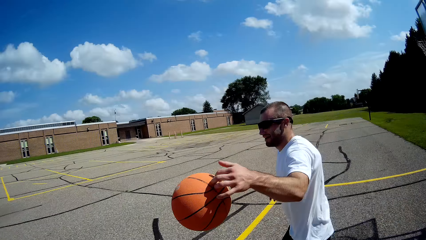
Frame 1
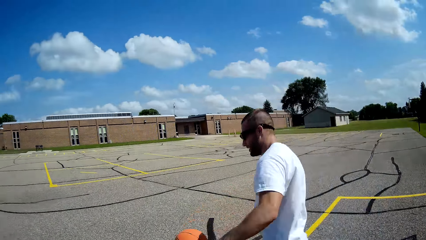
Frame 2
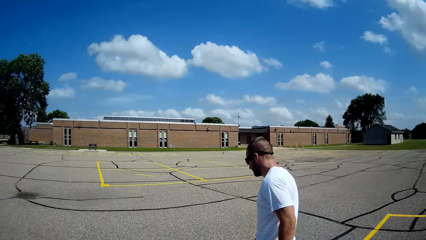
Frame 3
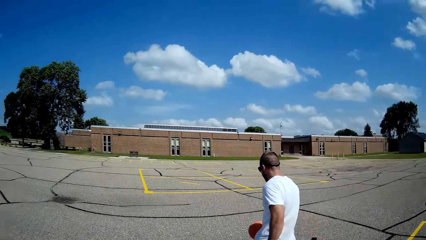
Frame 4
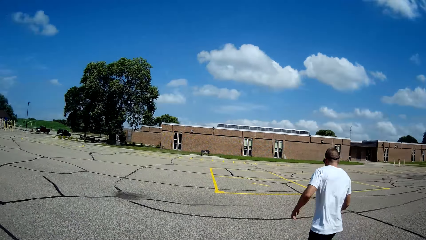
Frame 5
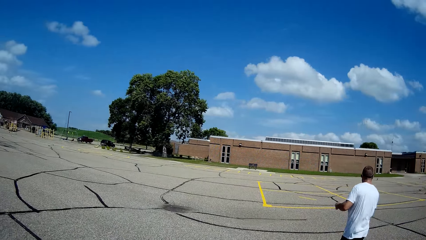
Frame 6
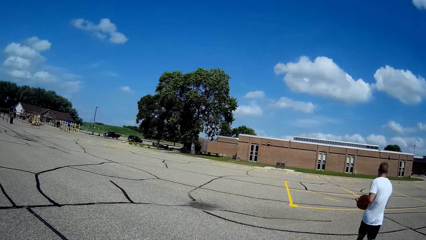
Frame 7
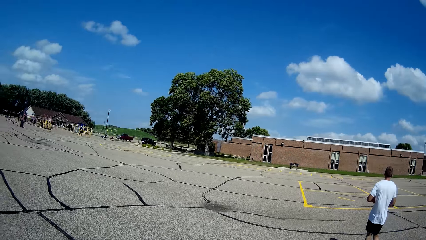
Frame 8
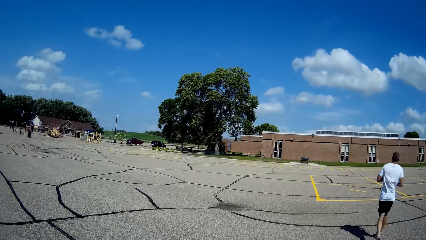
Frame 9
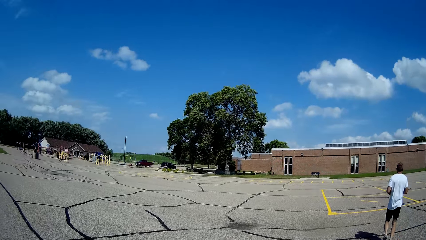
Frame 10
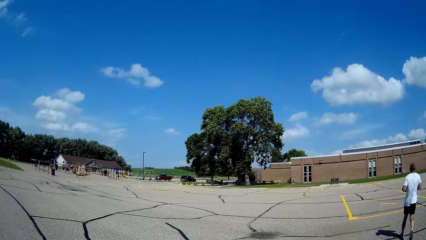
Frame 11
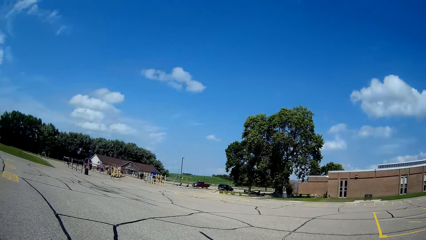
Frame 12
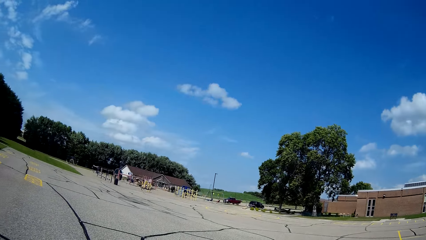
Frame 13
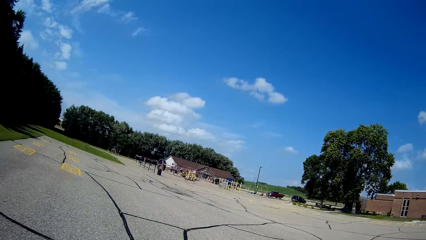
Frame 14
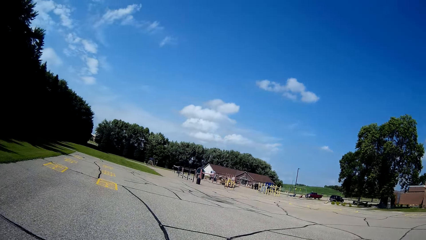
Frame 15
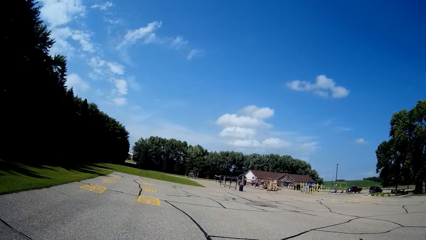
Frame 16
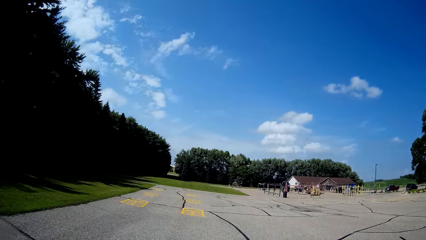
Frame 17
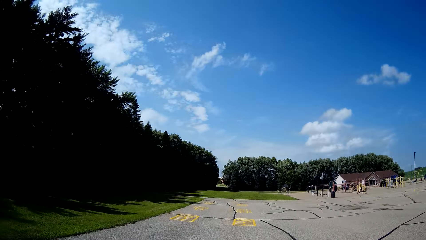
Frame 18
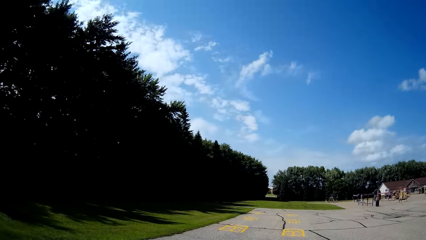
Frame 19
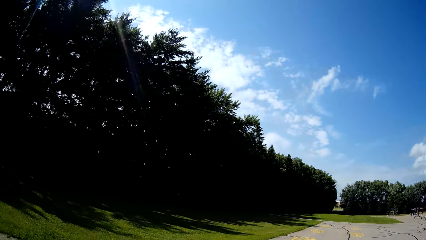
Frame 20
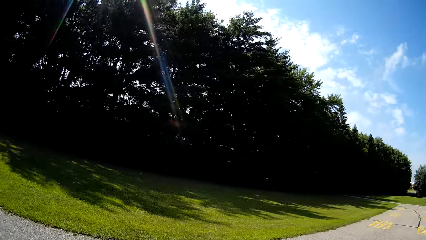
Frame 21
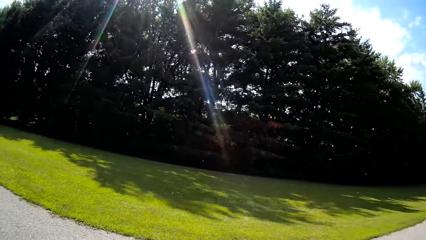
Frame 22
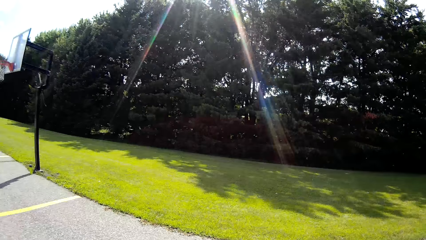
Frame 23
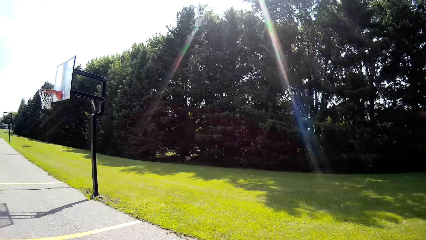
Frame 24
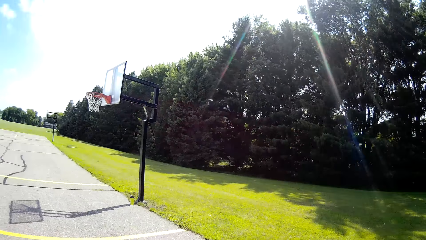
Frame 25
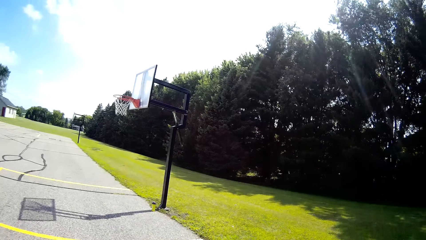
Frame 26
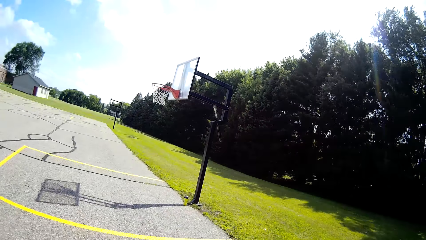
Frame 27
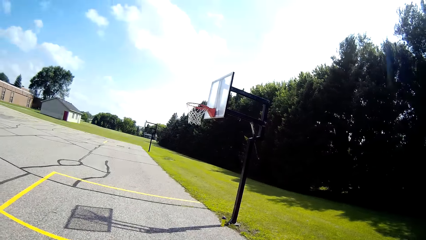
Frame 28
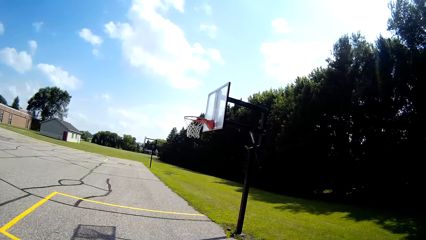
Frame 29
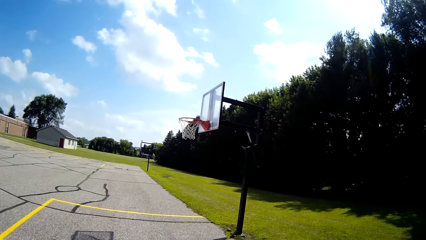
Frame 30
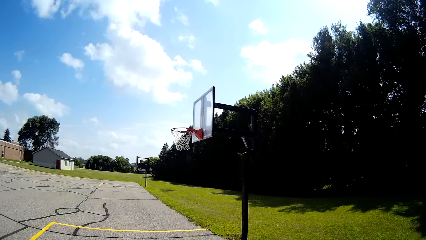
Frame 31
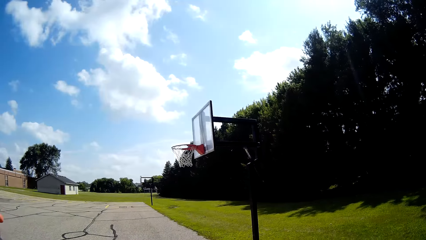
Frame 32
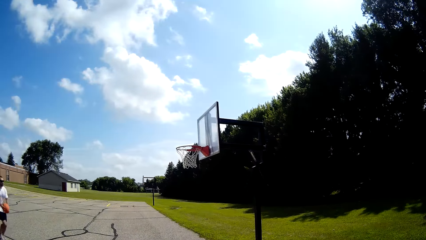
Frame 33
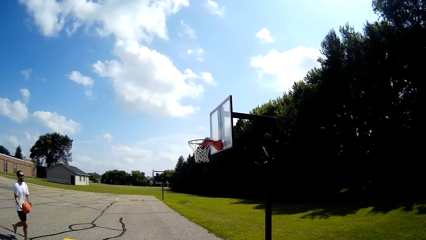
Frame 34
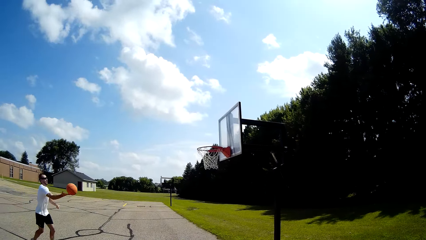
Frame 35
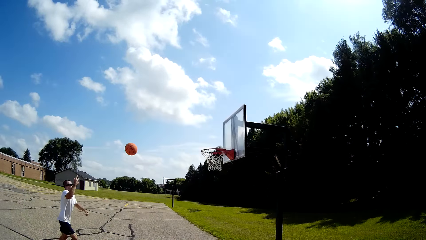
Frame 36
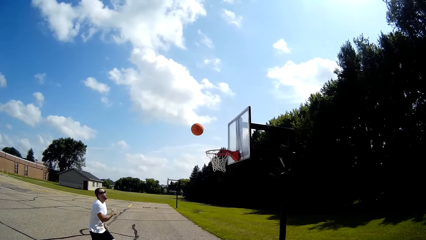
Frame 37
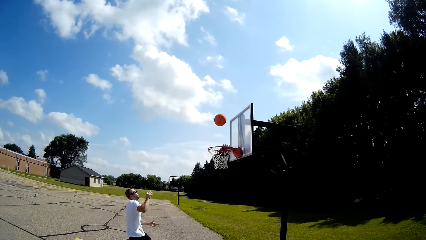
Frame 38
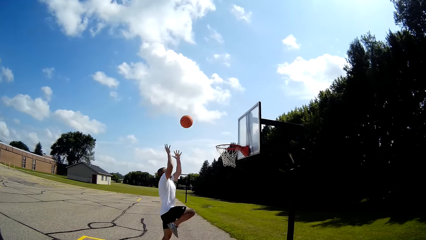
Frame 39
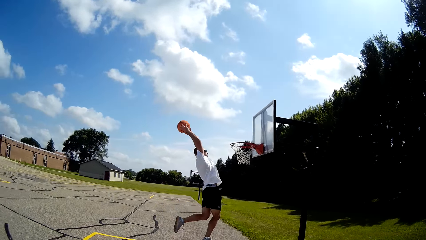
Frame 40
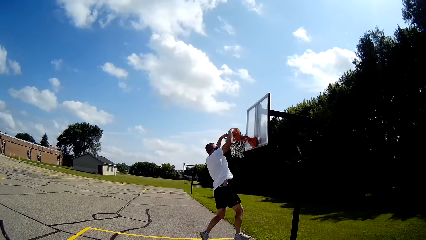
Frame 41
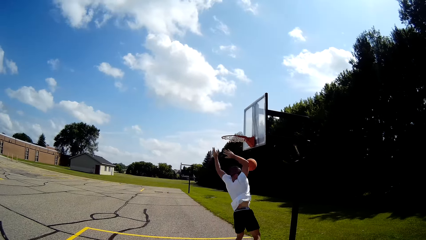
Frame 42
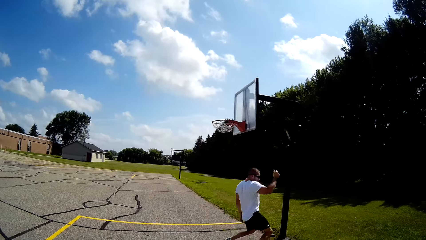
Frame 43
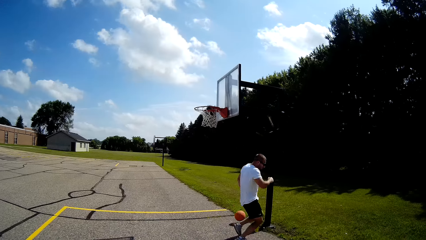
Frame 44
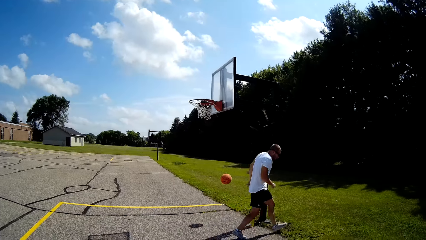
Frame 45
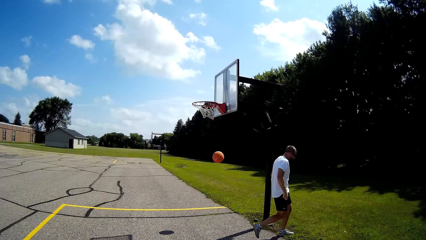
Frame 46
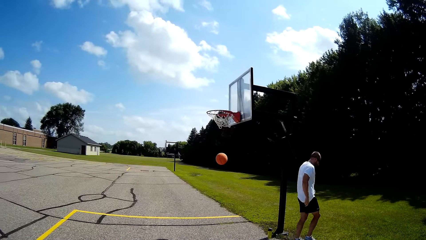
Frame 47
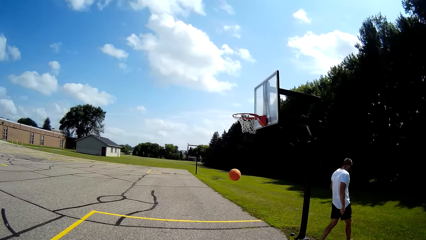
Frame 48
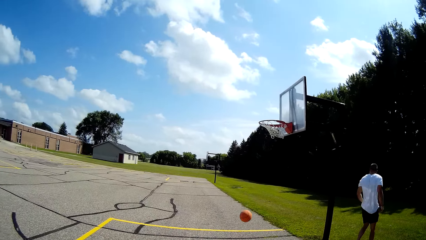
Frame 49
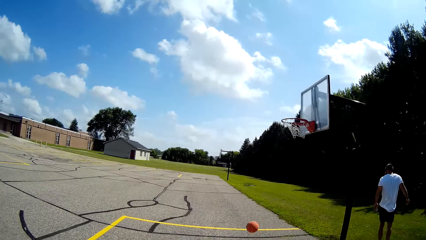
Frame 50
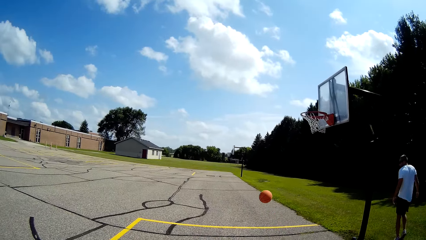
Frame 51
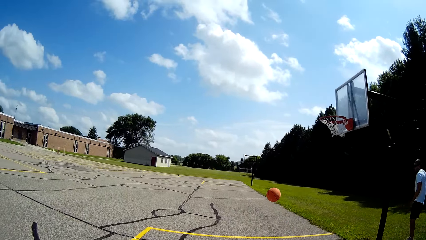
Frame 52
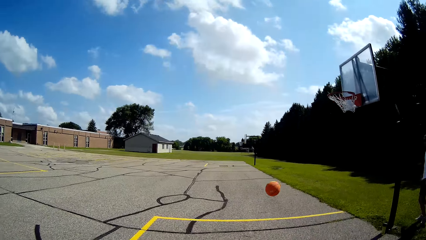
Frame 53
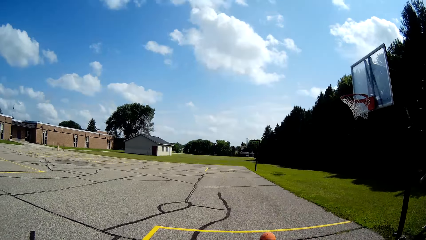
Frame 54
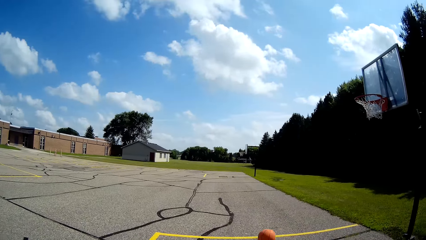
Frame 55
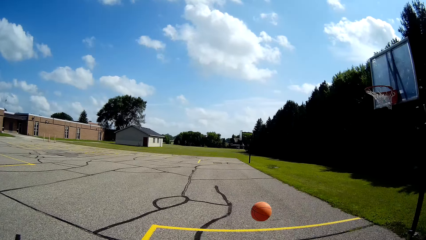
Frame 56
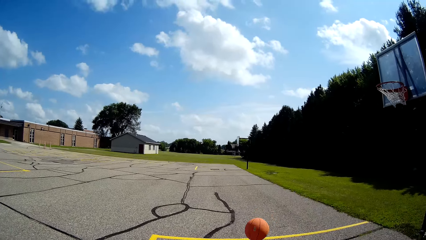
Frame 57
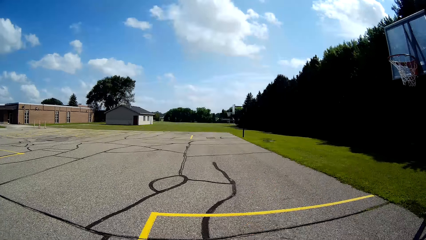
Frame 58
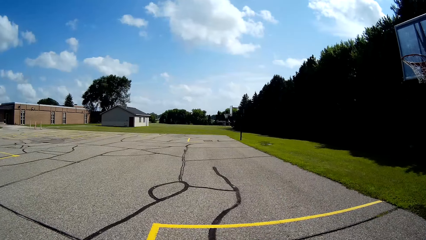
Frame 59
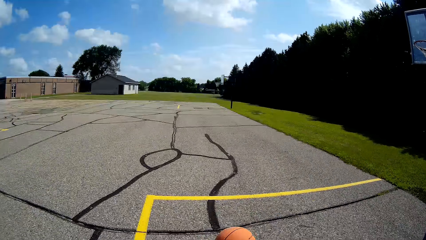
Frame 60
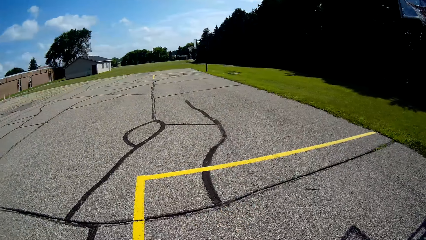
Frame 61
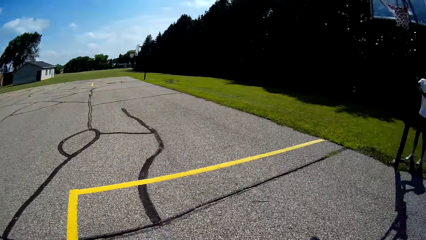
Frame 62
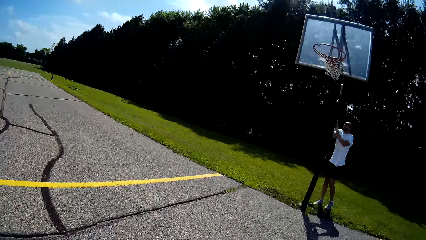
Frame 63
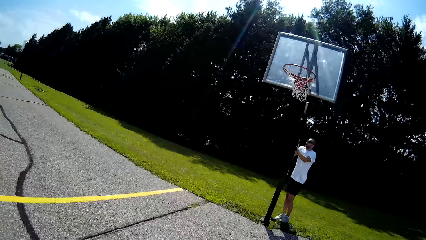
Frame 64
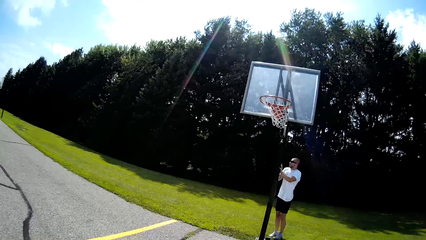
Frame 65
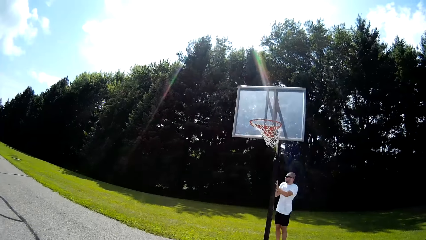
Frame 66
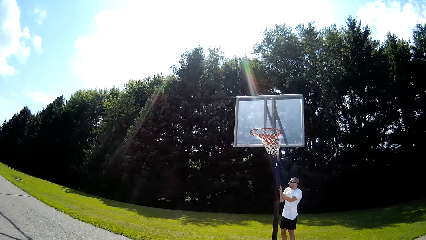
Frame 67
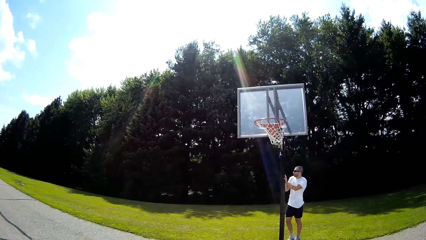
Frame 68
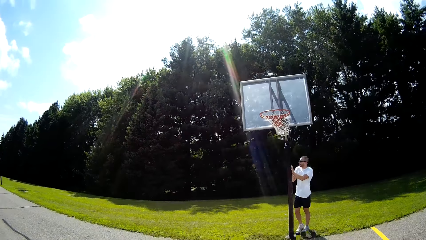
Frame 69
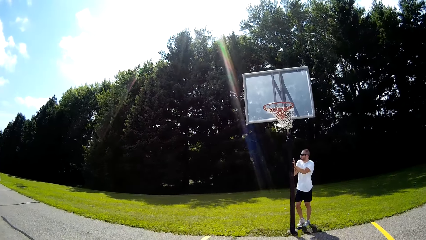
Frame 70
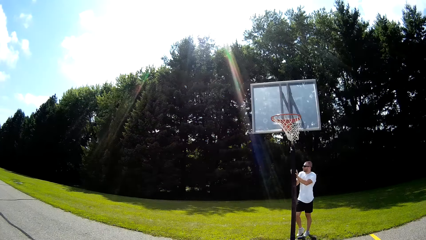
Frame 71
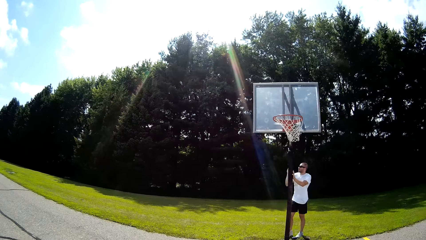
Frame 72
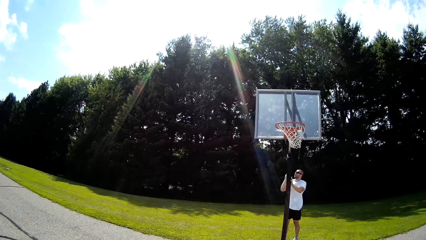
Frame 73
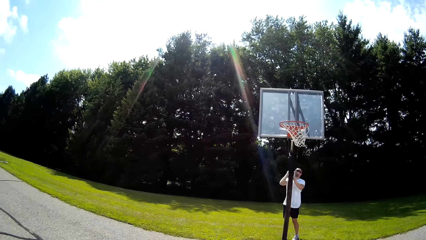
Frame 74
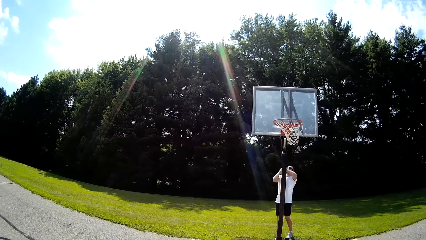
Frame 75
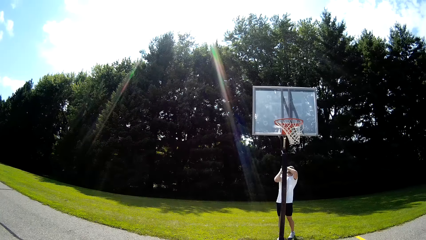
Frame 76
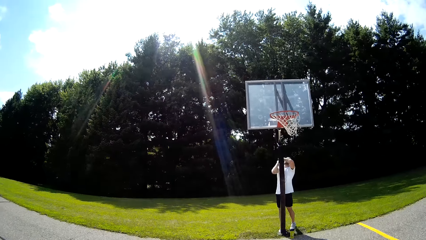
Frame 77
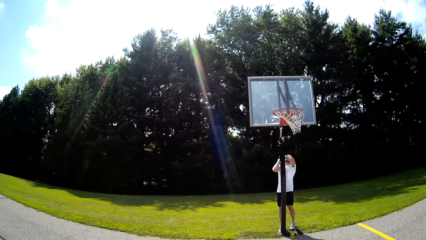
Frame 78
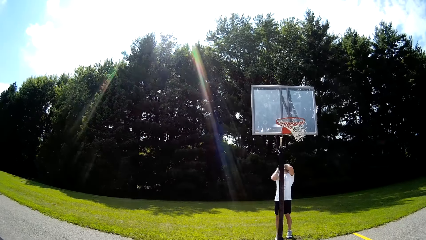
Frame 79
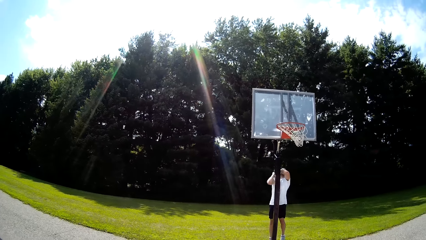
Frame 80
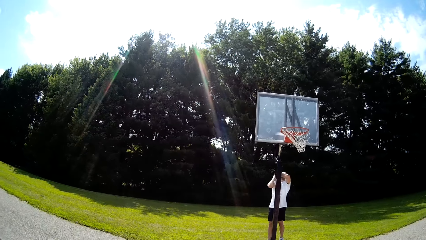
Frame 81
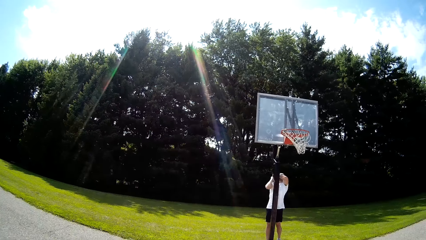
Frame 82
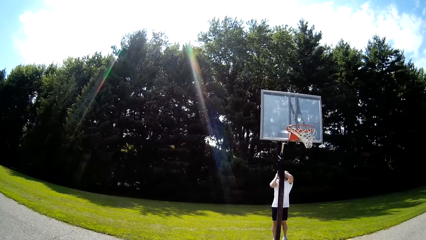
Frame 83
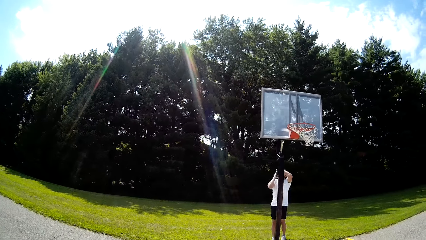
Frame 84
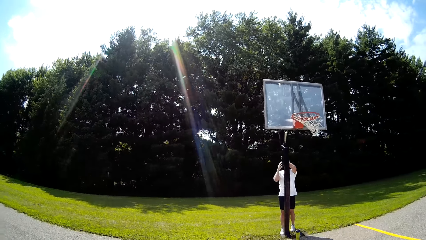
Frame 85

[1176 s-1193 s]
The camera wearer looks at a man. The man catches the ball and runs with the ball. The camera wearer looks around. They look at the basketball hoop. The man throws the ball in the basket. The camera wearer looks at the ball. They look at the man. They run for the ball. They look at the ball. They catch the ball.
